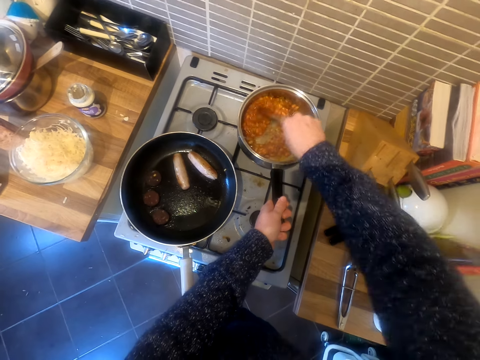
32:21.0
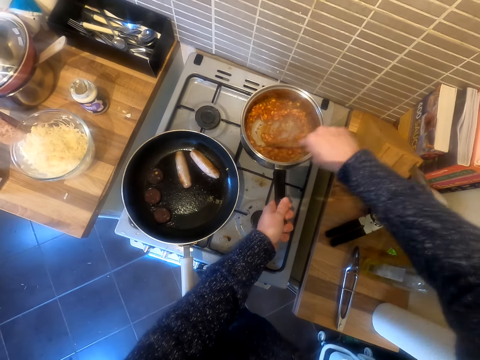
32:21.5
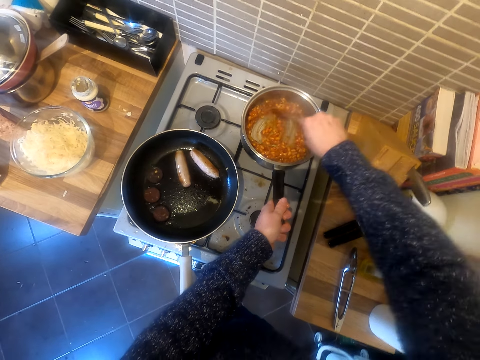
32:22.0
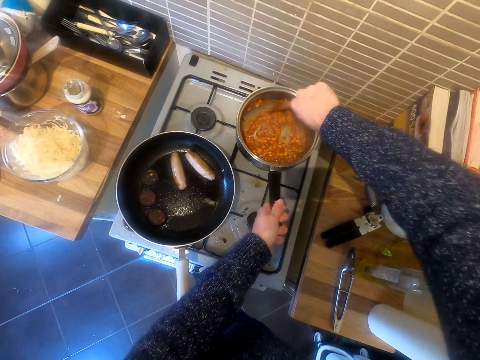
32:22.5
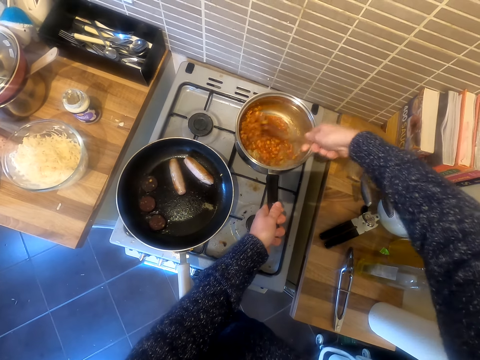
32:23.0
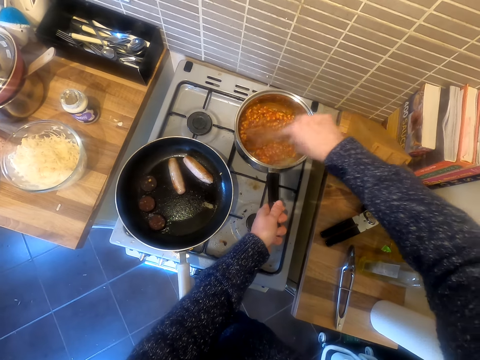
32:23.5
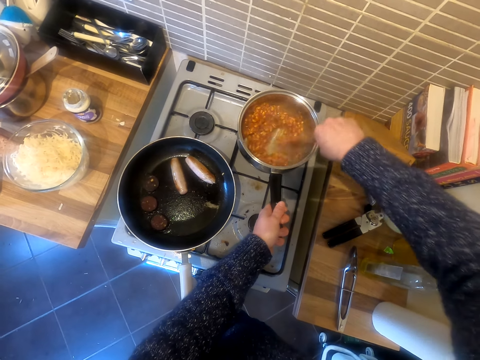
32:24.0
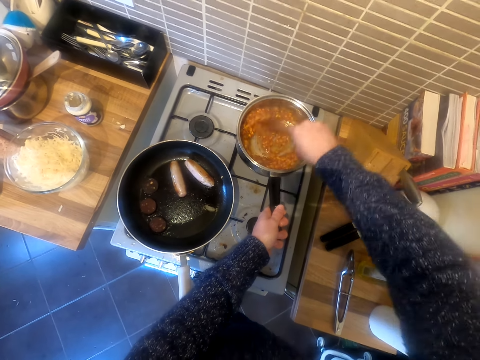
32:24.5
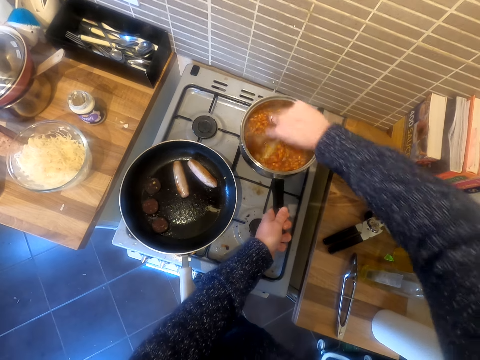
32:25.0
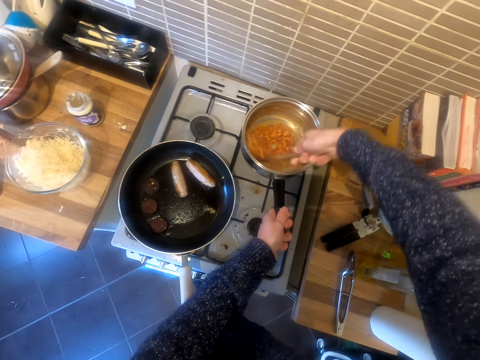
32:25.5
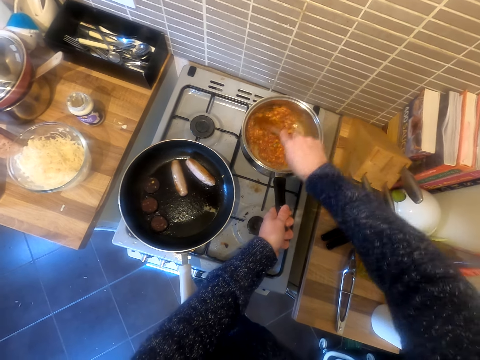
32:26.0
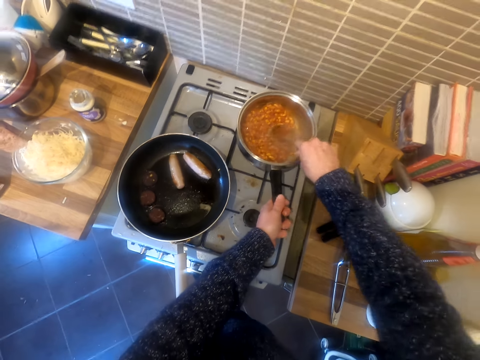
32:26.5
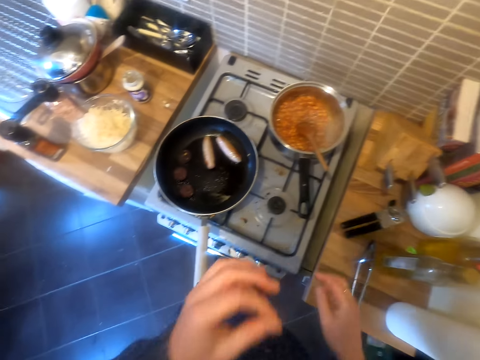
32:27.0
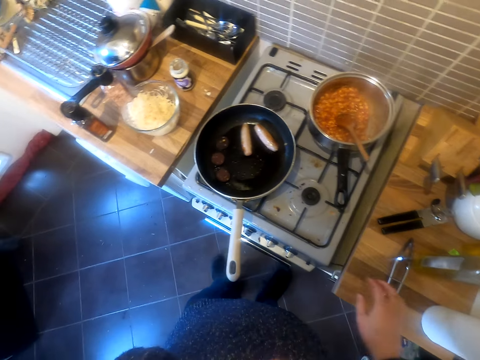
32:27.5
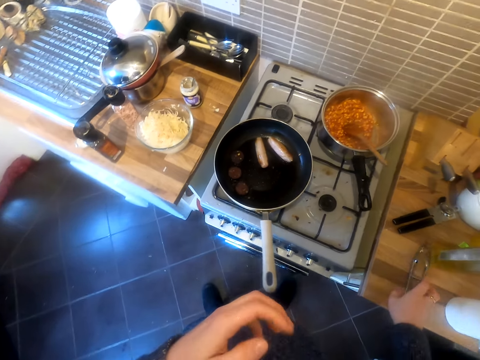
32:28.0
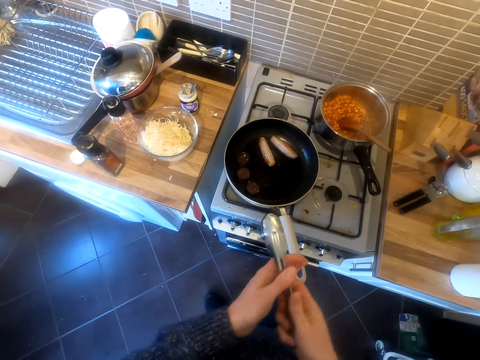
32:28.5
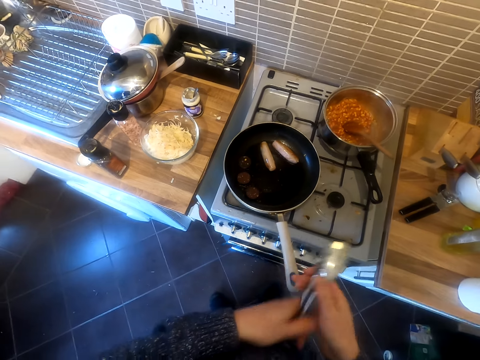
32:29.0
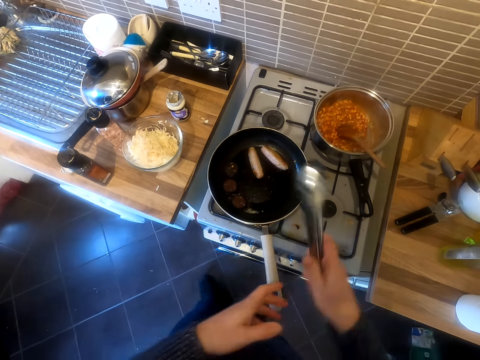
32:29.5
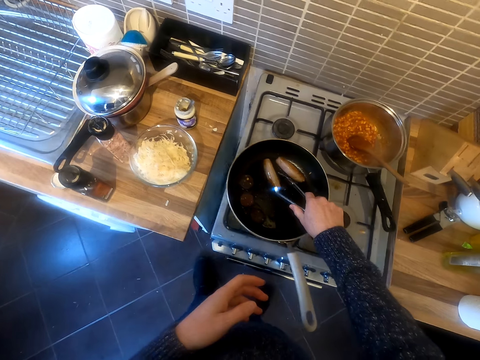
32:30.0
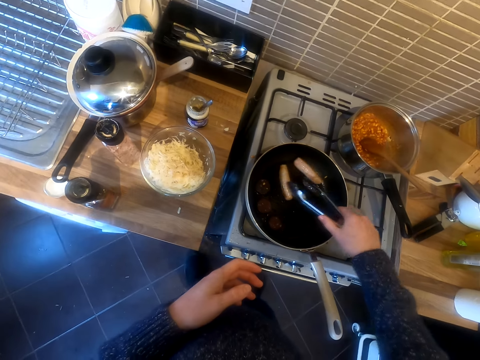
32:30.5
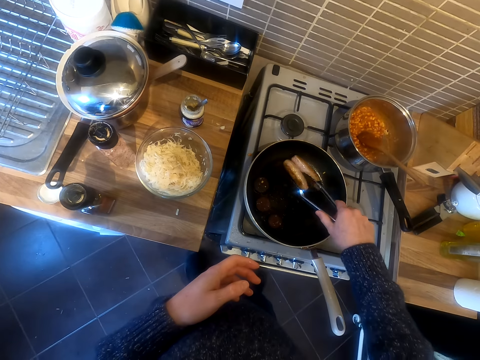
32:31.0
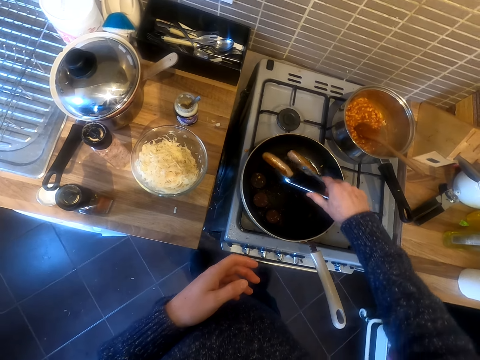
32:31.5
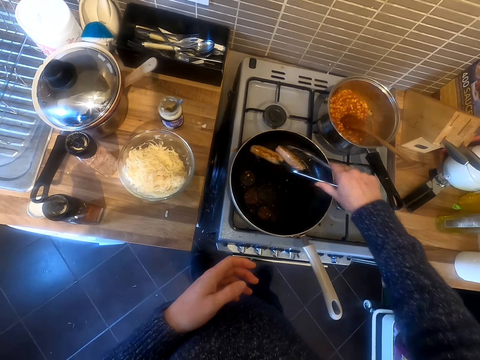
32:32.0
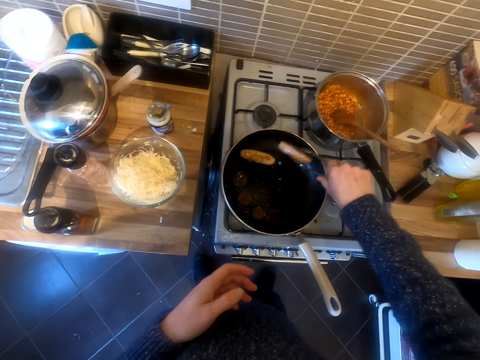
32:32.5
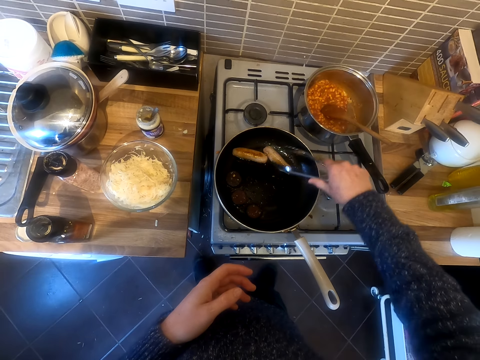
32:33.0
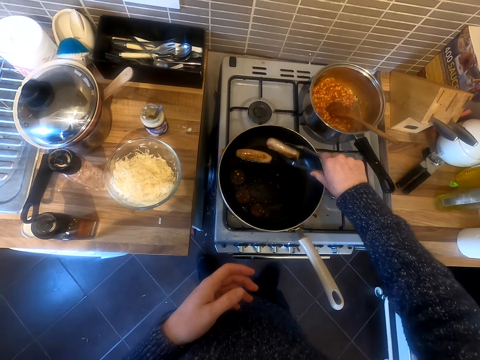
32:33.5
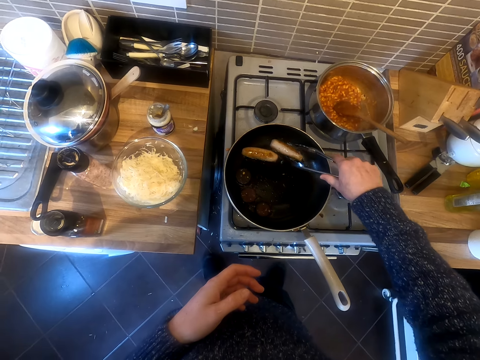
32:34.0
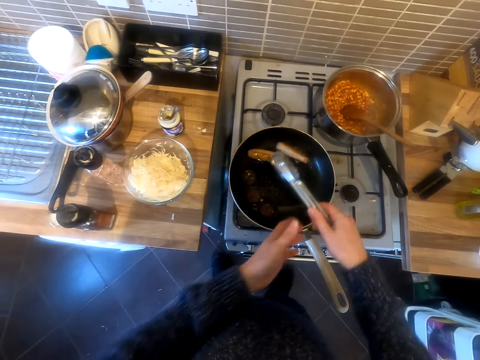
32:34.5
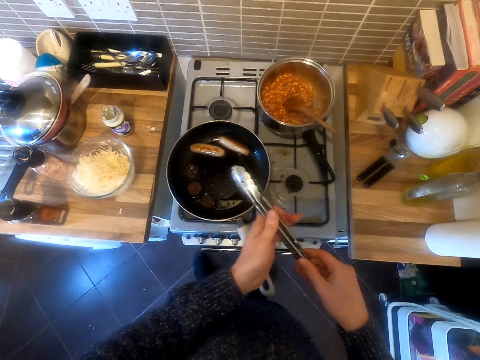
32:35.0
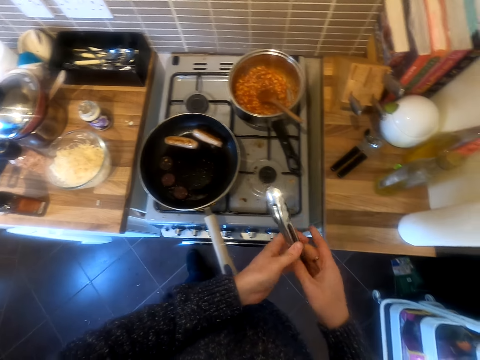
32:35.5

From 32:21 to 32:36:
The camera wearer touches his face. He picks up a scooper. He scoops the sausages. He prepares the food.

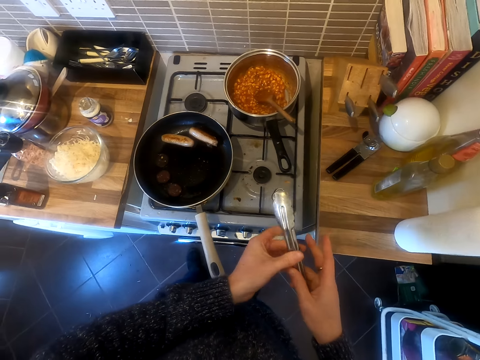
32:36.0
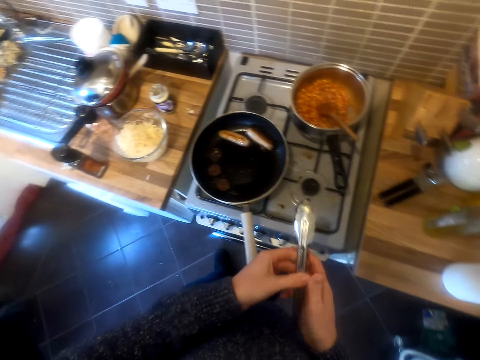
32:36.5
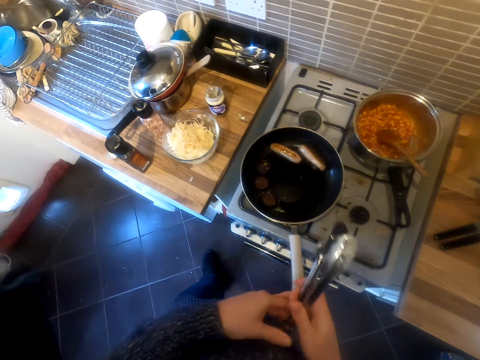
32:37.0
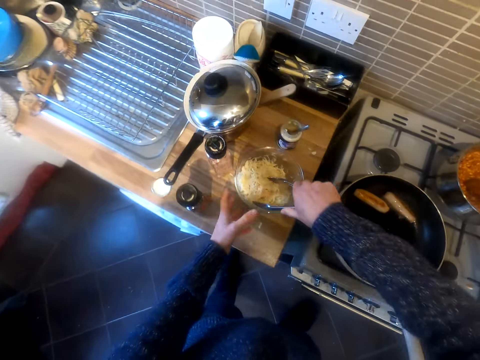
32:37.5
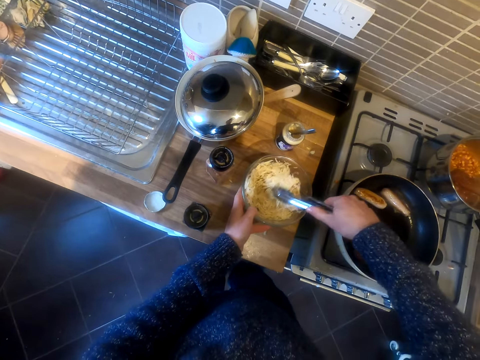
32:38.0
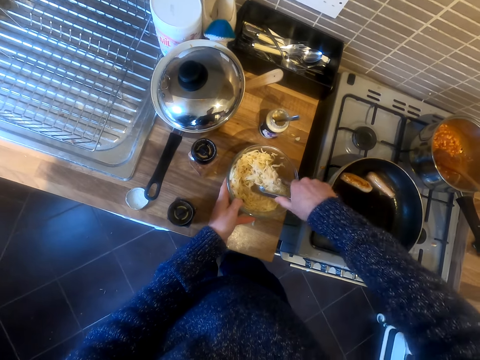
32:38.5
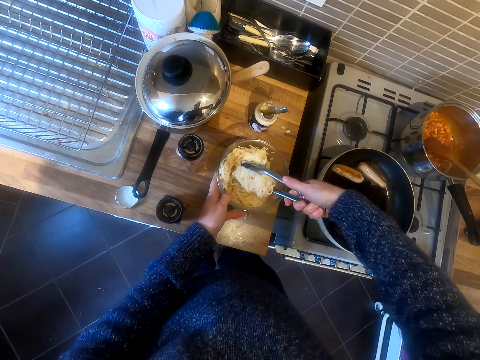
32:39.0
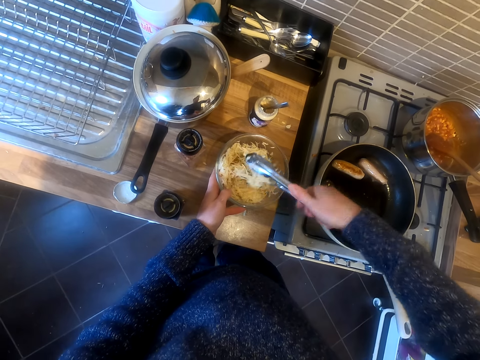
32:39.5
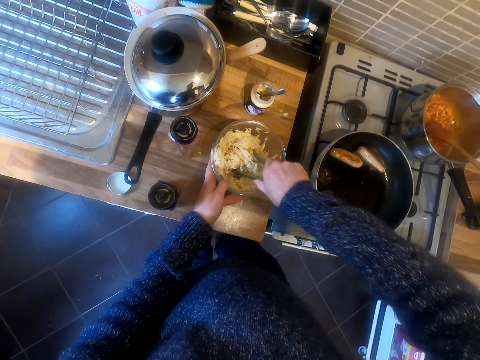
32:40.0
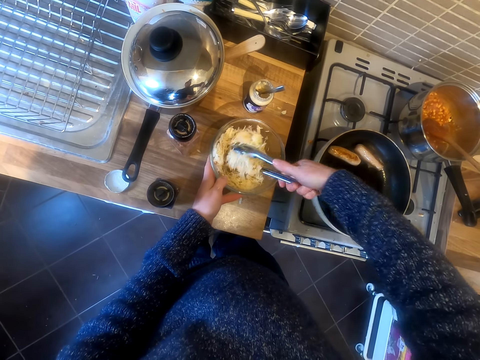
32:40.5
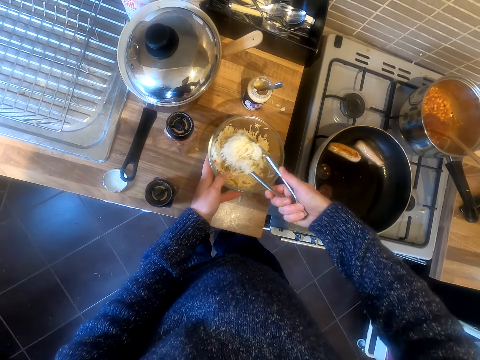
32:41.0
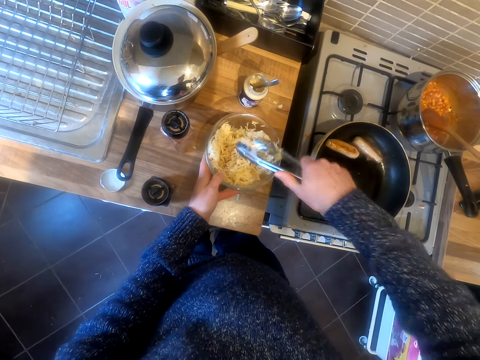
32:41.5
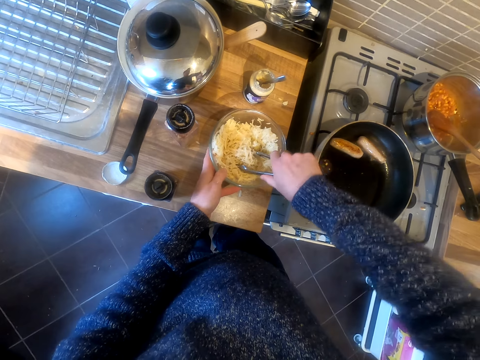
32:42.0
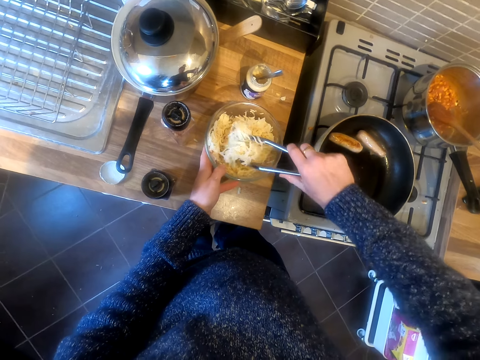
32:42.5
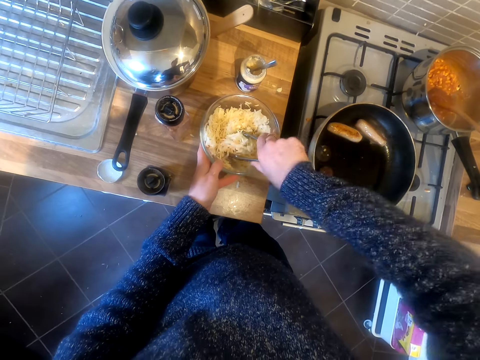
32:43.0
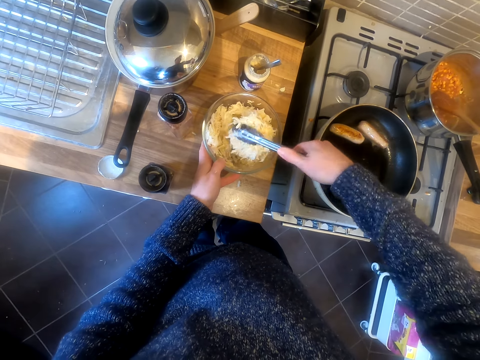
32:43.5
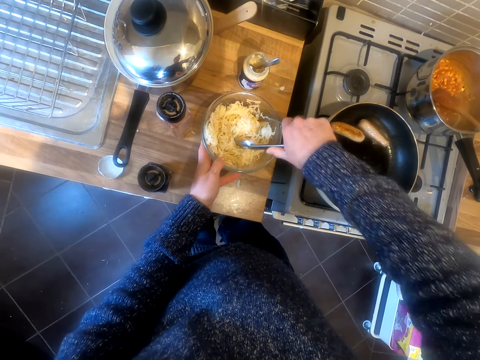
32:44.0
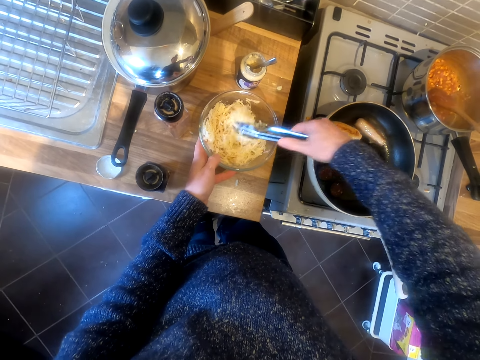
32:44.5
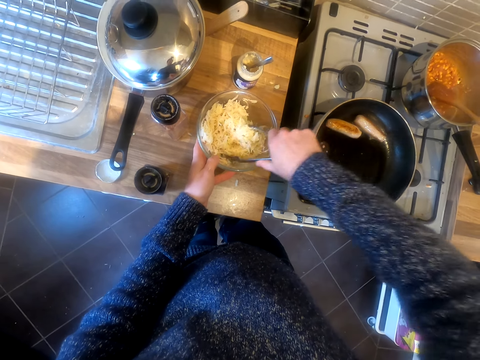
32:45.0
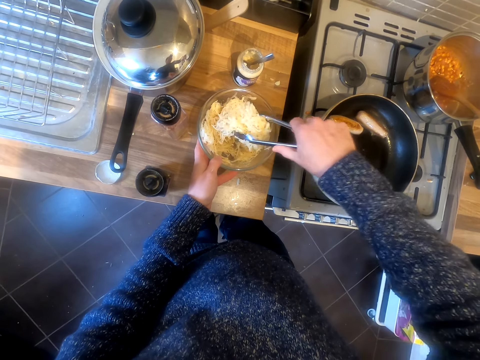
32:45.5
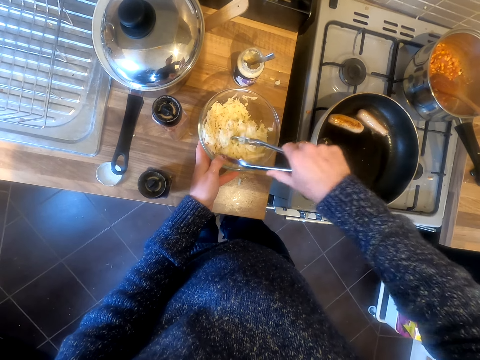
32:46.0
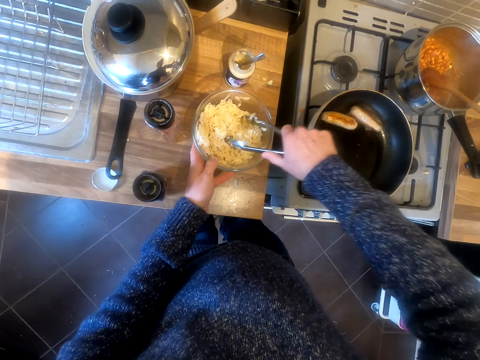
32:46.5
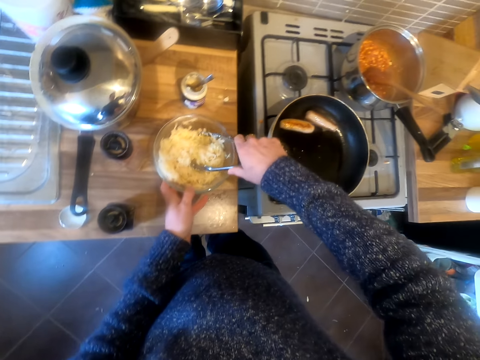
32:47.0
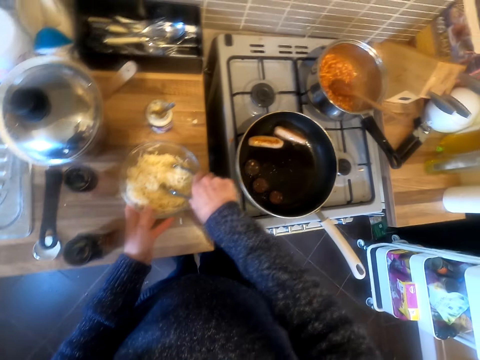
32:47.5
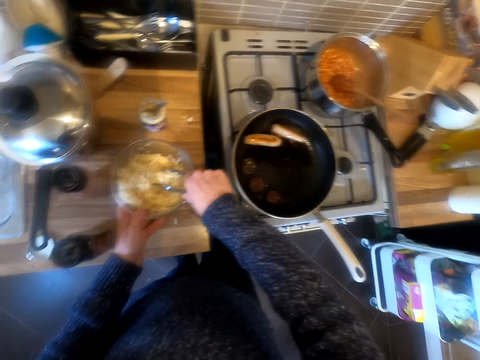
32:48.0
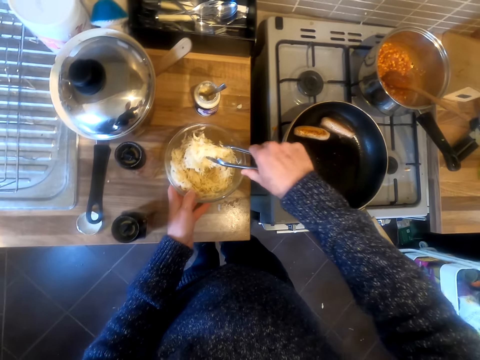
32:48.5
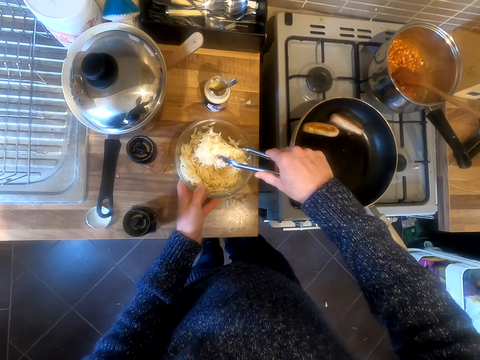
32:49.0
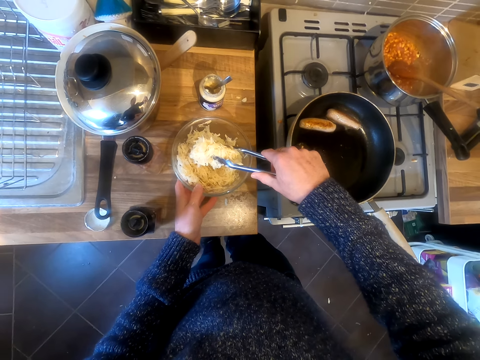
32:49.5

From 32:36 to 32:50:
The camera wearer mixes the food in the bowl. They scoop the potato pieces.
